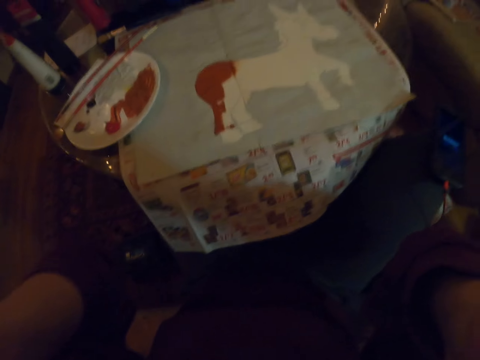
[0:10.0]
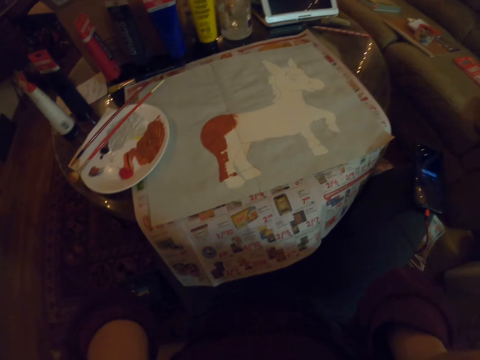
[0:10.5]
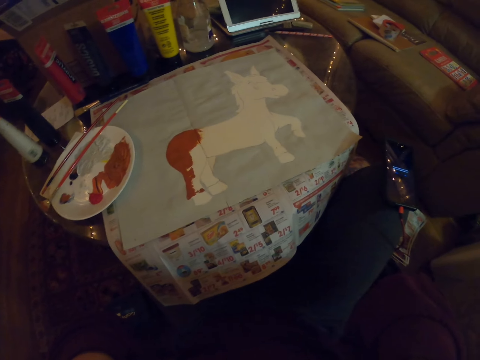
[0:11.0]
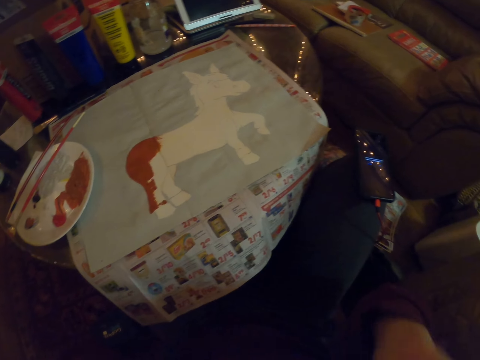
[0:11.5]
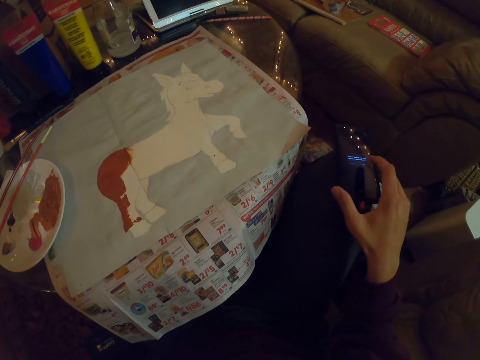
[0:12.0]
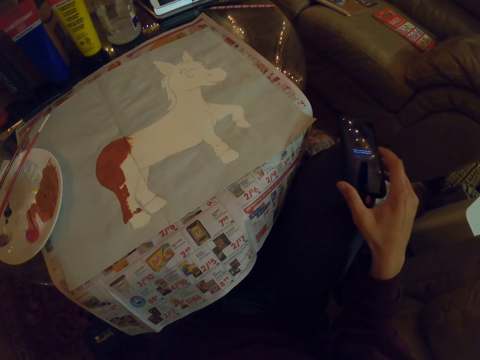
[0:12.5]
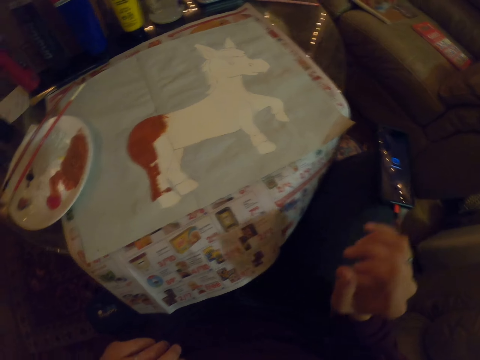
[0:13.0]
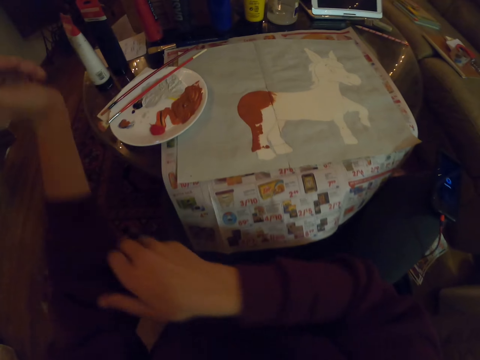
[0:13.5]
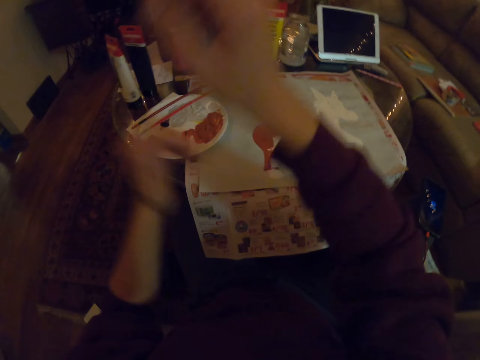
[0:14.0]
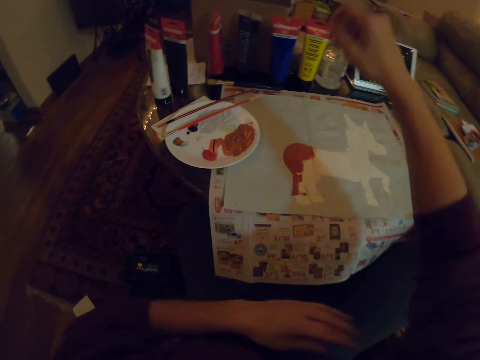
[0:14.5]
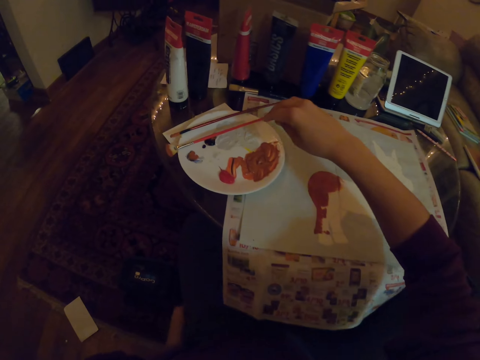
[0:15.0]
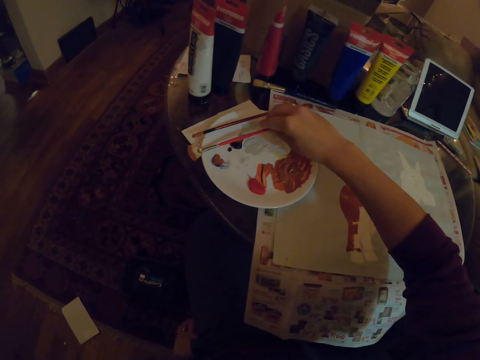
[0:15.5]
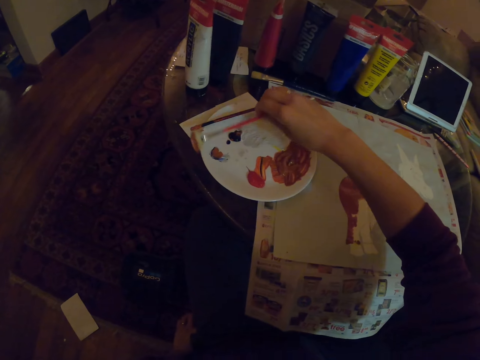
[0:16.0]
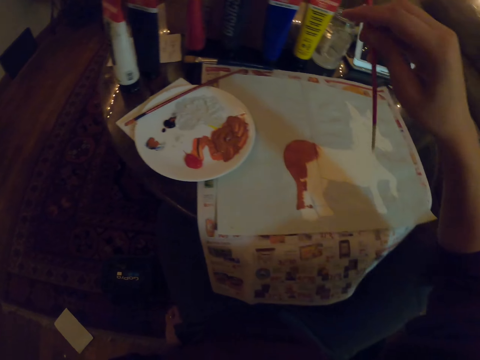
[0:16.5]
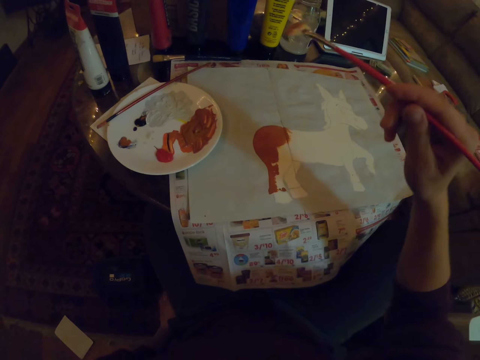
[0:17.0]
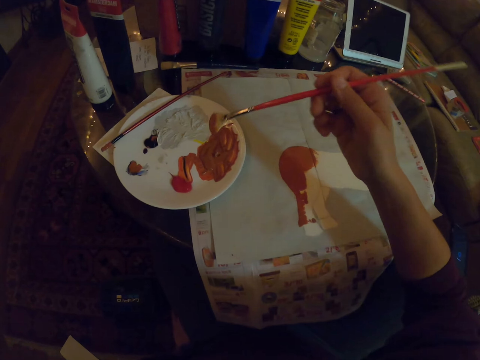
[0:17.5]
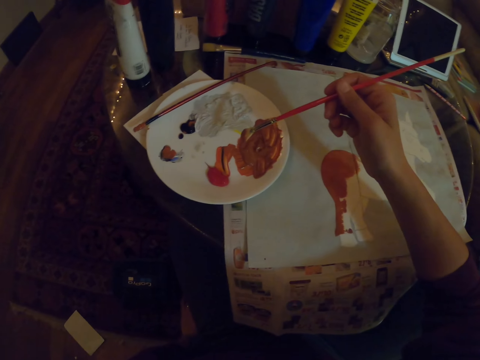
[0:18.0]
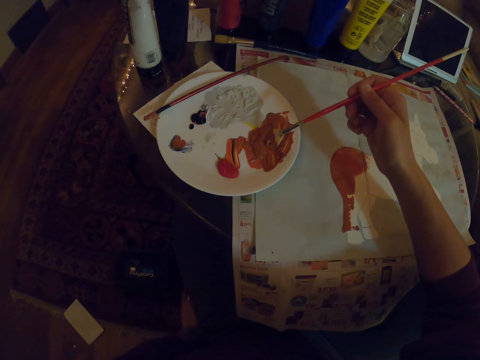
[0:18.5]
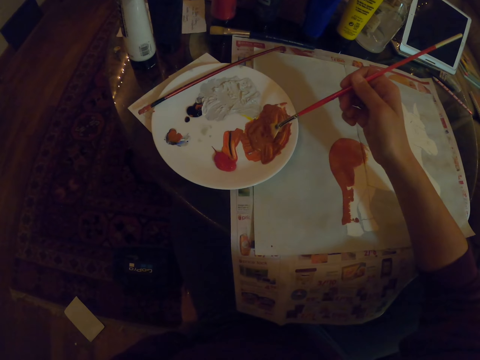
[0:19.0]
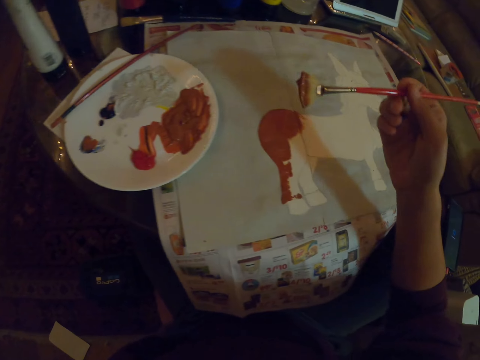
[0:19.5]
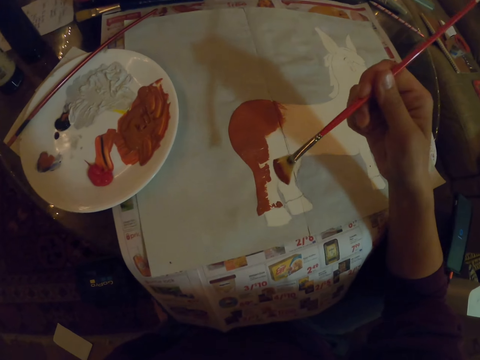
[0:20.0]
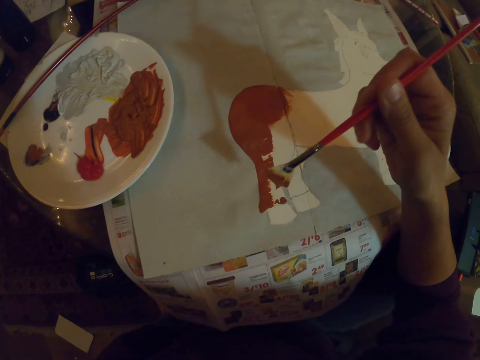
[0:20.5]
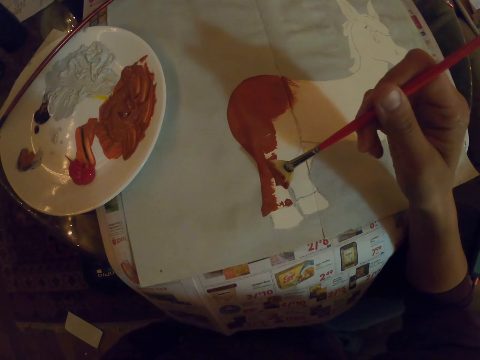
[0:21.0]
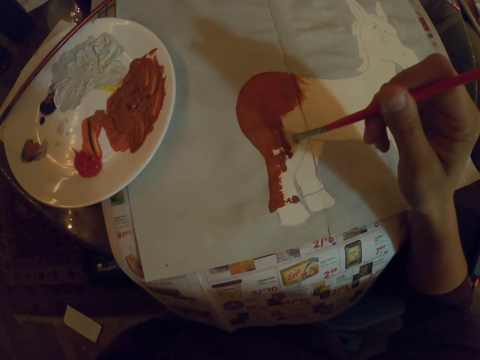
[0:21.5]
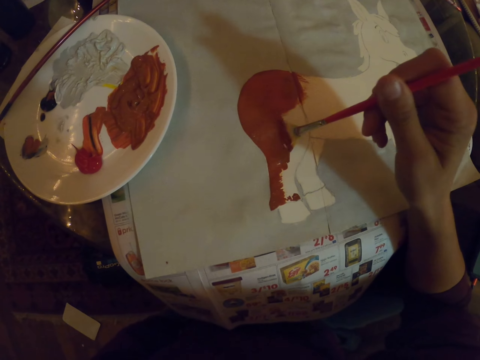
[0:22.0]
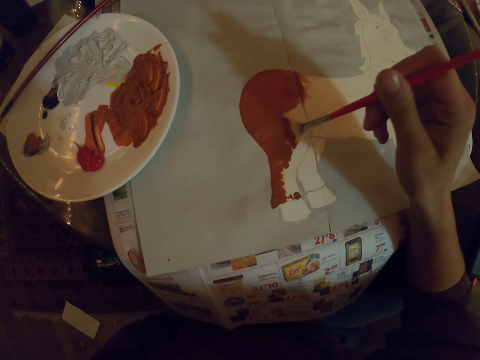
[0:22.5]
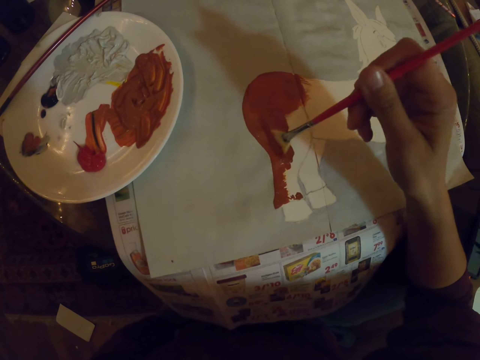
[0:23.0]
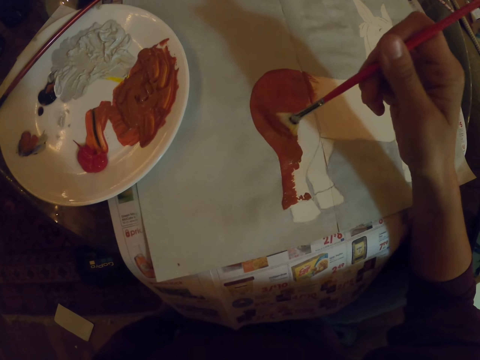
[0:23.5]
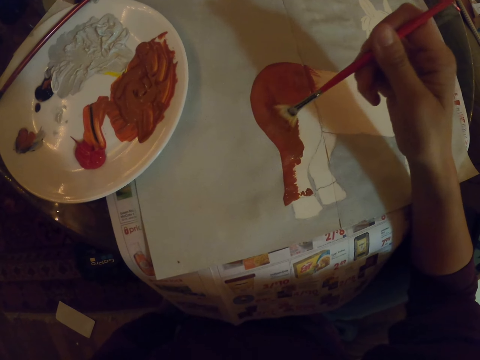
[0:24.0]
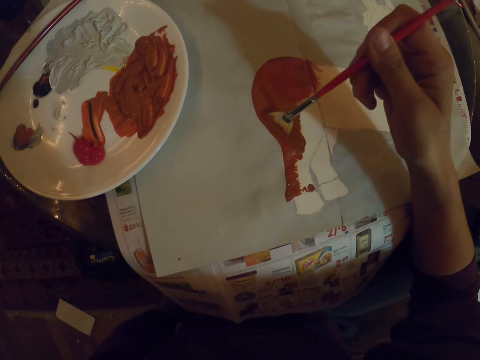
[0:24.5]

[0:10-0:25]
The camera wearer scrolls the cellphone. They pull up the sleeves, pick up the paint brush, and dip the paint brush in the paint. They paint the sketch on a paper.

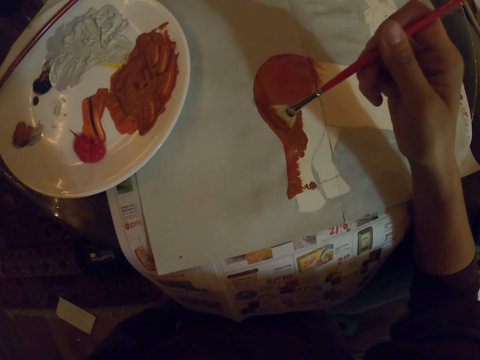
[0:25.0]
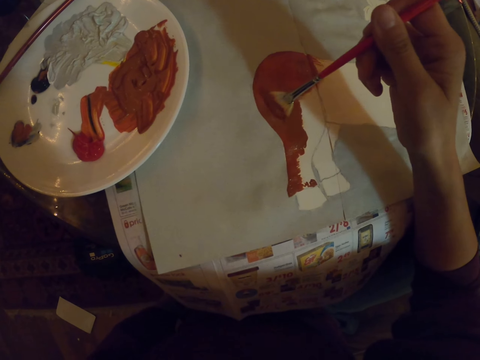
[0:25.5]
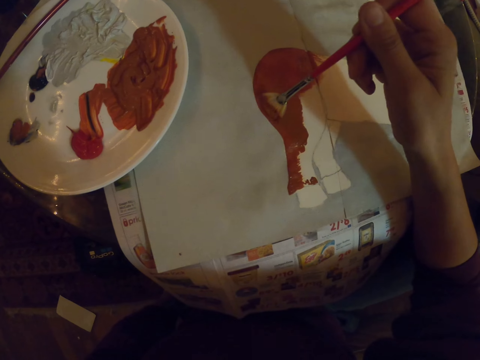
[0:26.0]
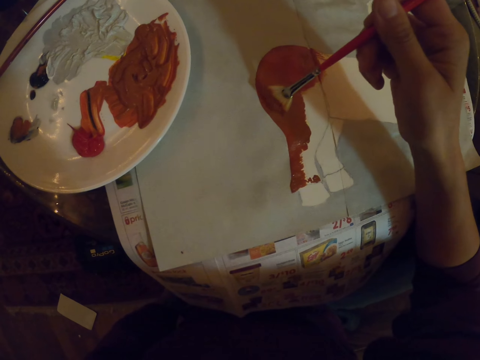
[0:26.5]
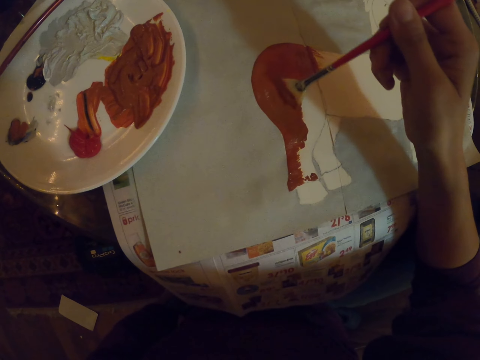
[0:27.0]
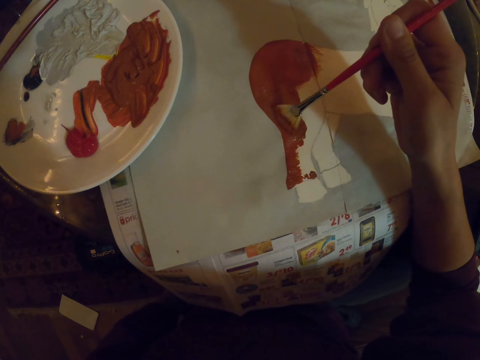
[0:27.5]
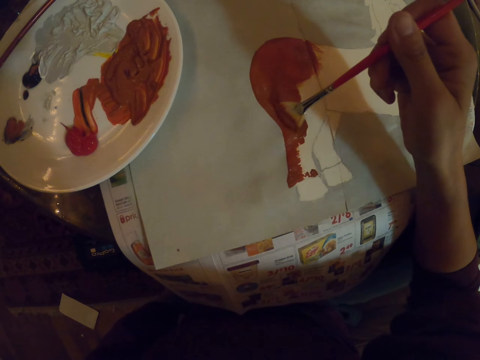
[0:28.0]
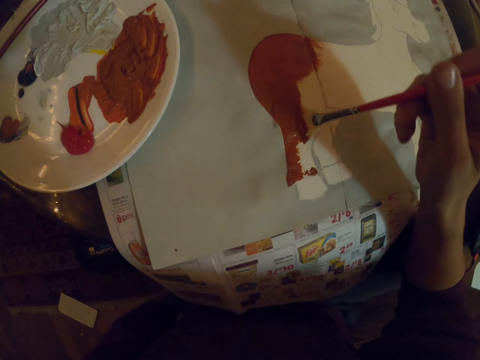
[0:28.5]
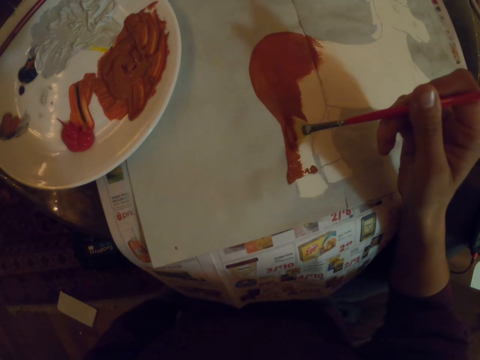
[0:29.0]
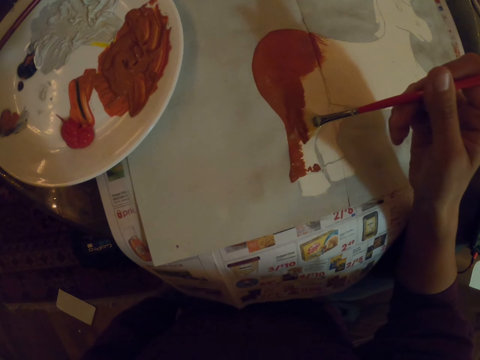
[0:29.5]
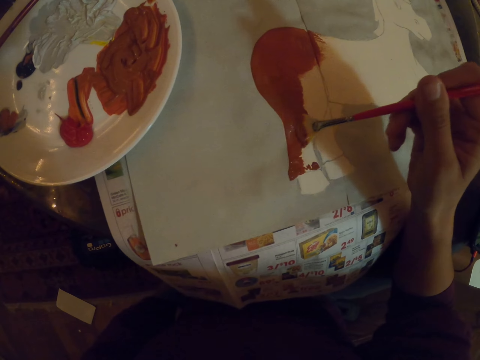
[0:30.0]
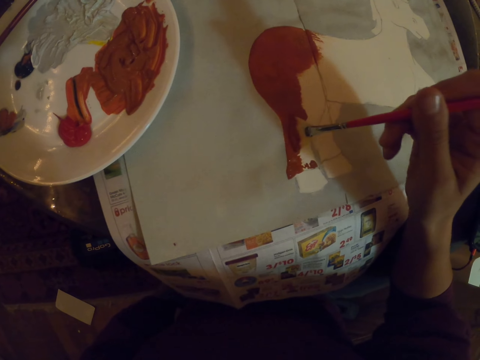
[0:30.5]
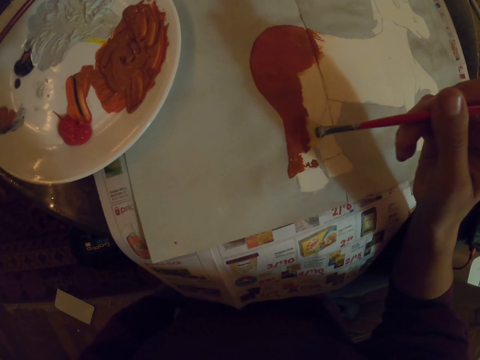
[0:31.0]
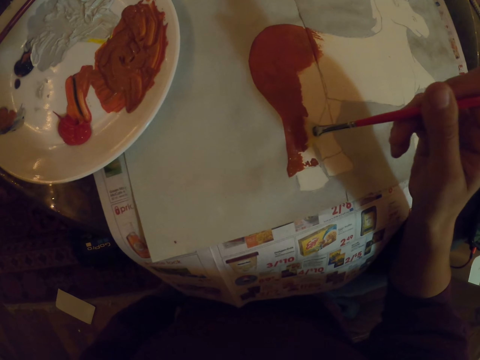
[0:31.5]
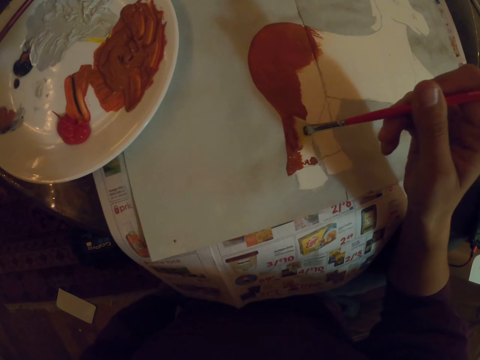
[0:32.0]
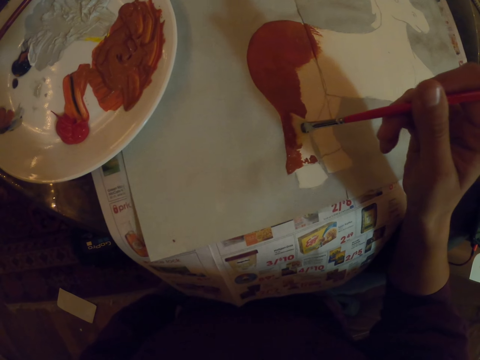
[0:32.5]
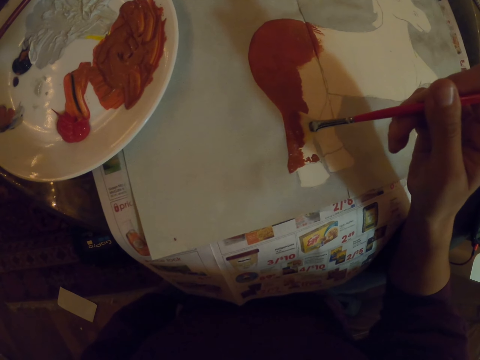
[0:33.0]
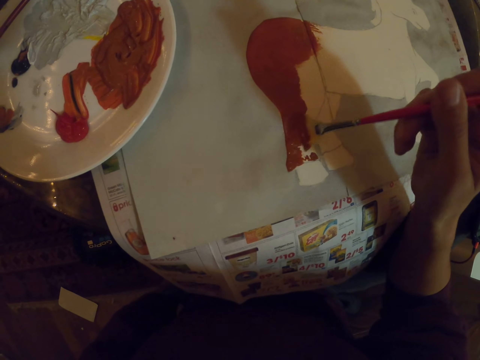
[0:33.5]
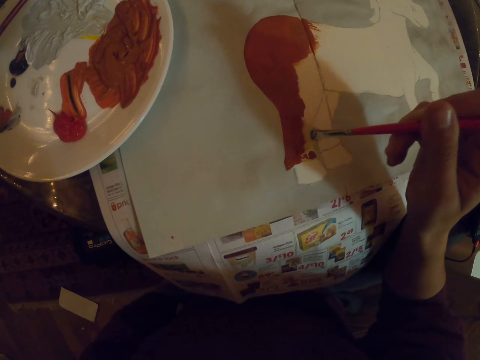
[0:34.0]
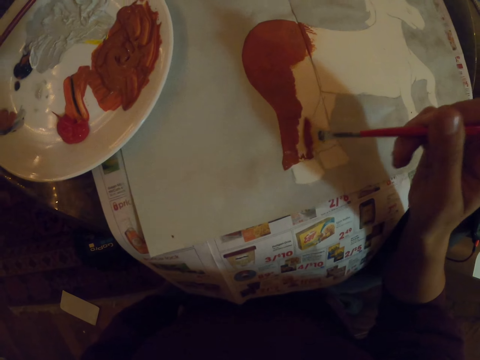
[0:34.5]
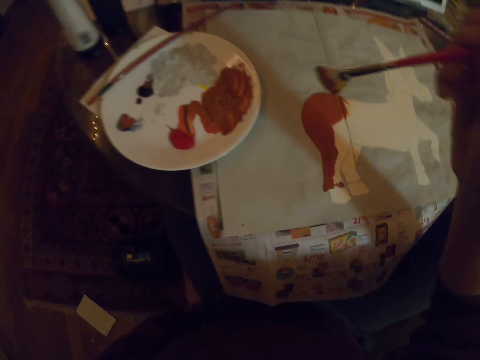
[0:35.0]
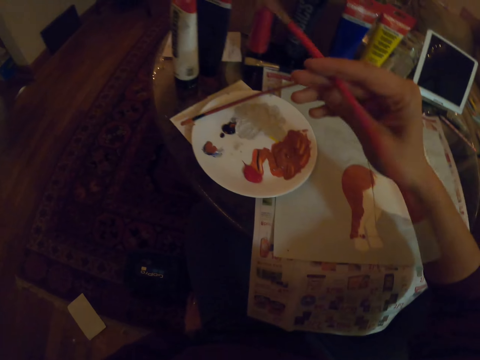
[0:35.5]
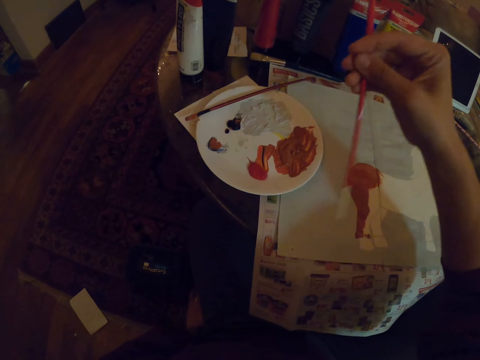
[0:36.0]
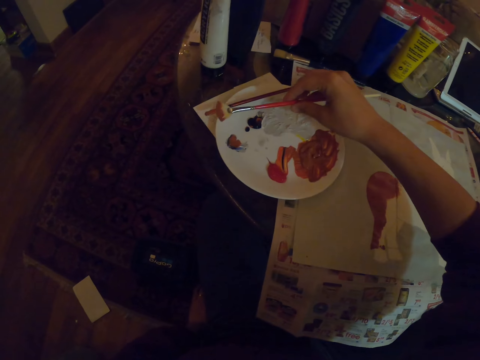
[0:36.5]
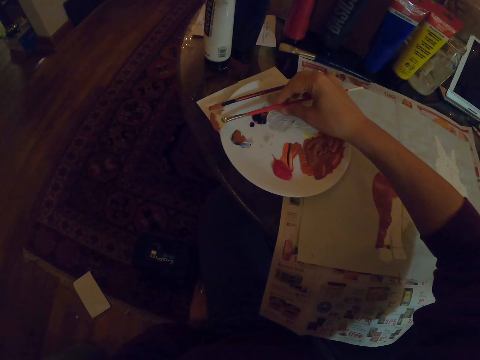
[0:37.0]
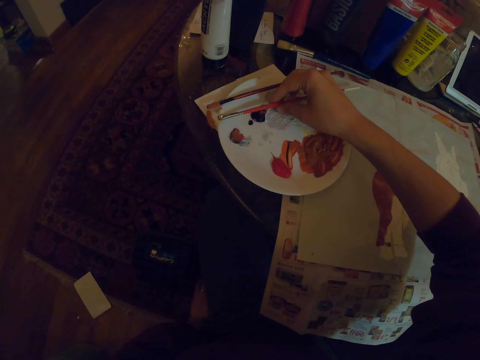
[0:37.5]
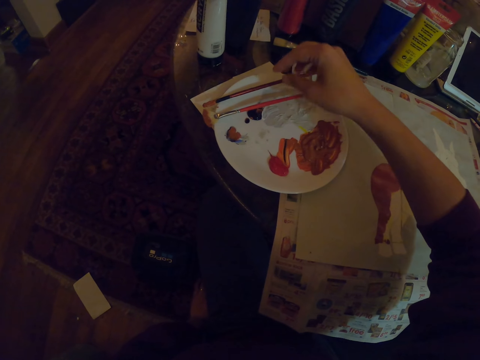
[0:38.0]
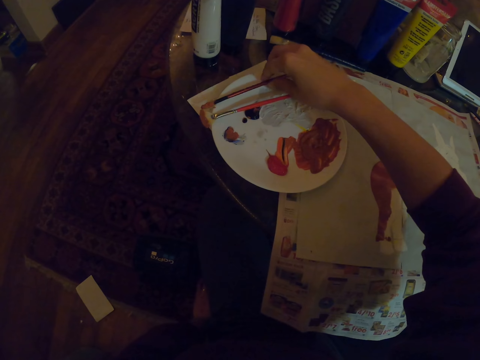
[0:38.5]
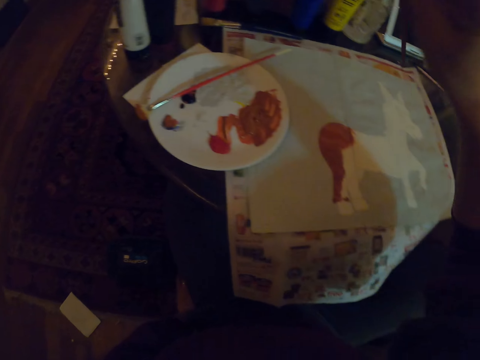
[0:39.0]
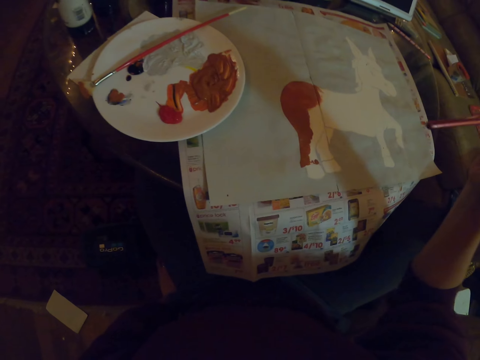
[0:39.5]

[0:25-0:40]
The camera wearer places the paint brush on the platter. They pick another paint brush.
